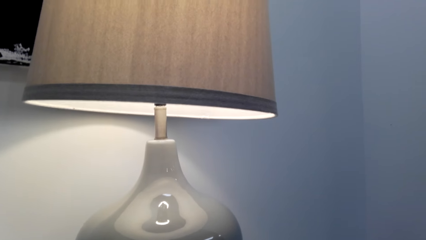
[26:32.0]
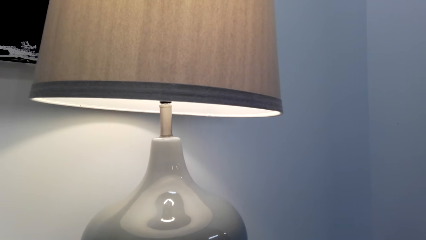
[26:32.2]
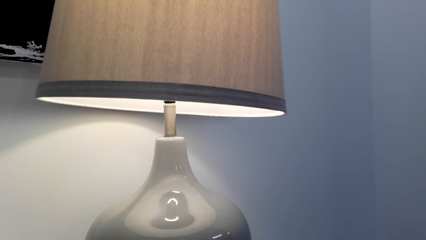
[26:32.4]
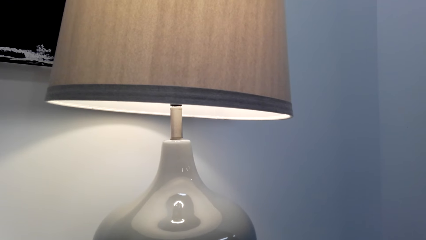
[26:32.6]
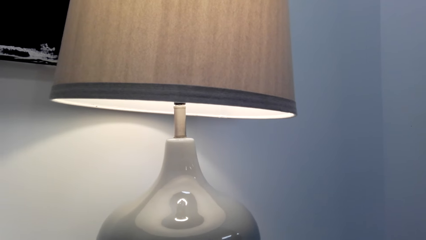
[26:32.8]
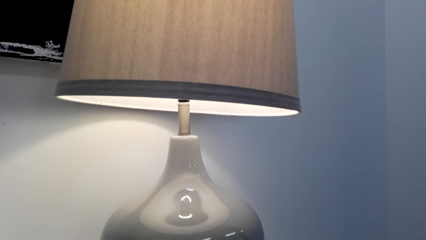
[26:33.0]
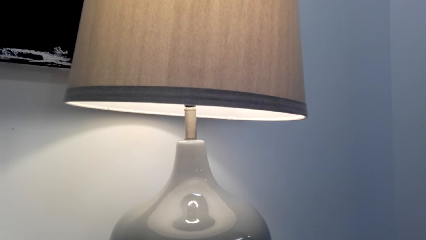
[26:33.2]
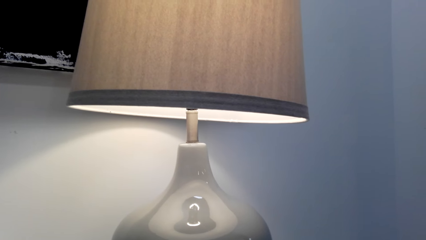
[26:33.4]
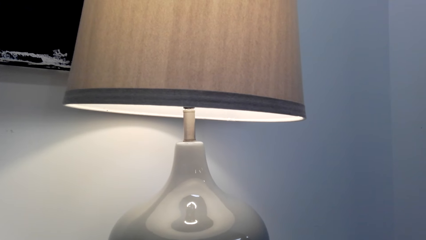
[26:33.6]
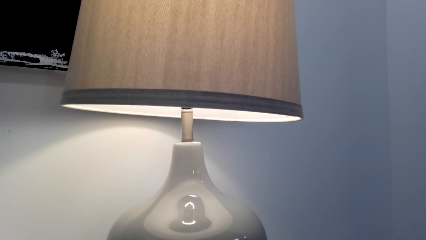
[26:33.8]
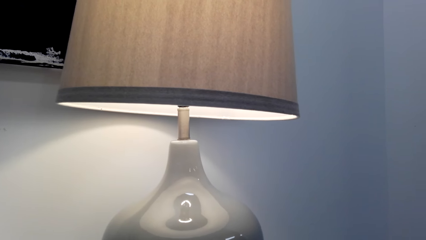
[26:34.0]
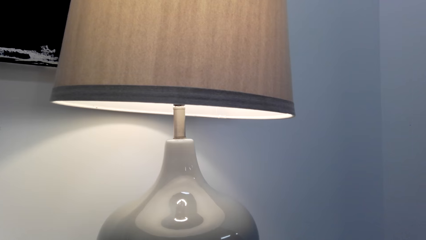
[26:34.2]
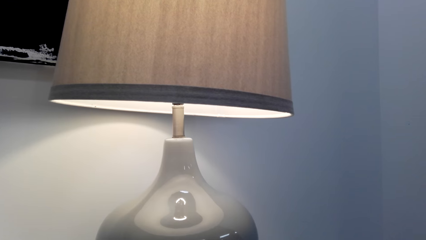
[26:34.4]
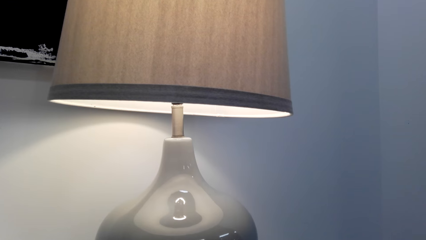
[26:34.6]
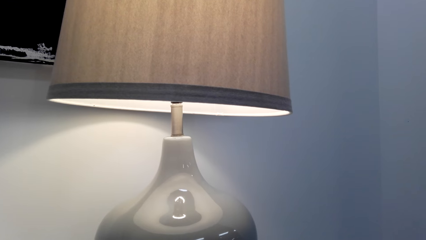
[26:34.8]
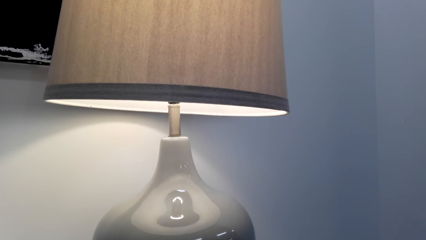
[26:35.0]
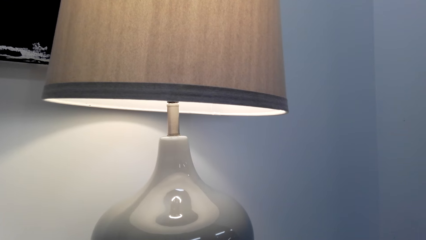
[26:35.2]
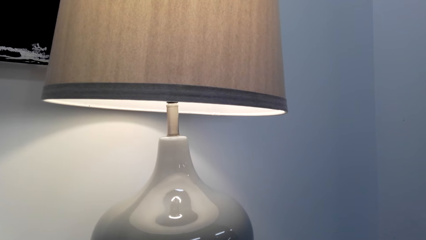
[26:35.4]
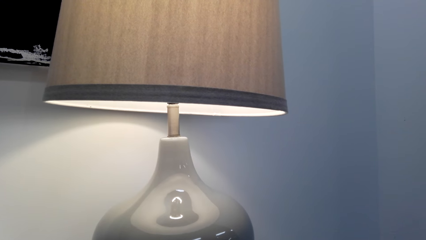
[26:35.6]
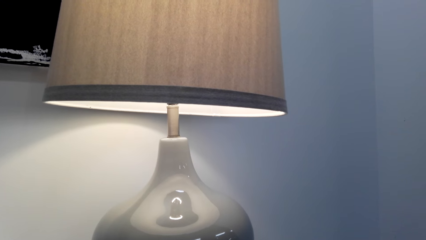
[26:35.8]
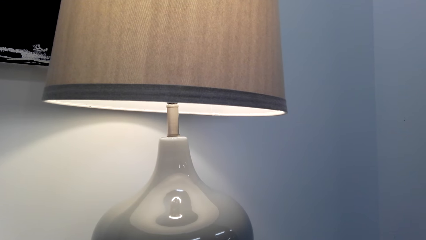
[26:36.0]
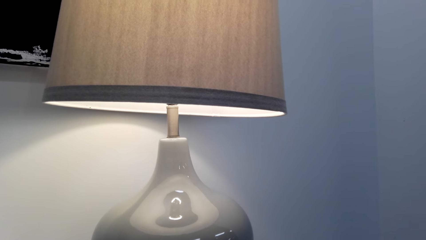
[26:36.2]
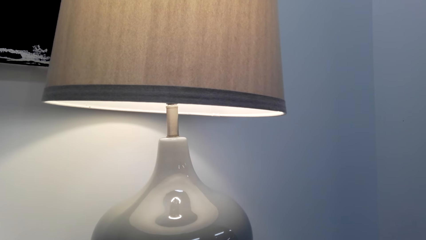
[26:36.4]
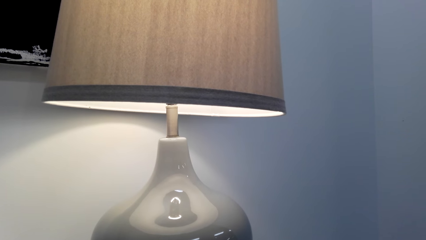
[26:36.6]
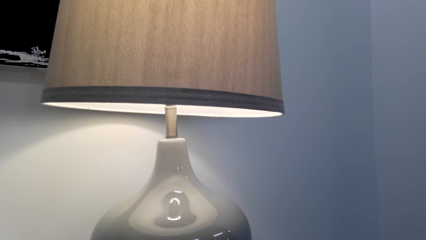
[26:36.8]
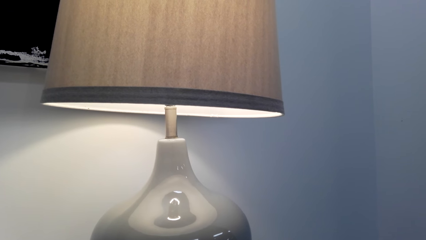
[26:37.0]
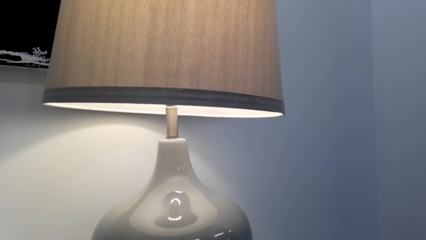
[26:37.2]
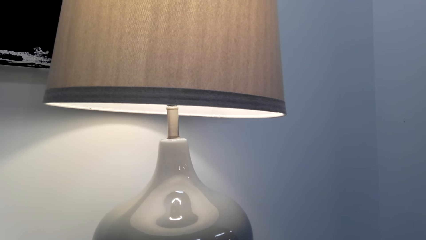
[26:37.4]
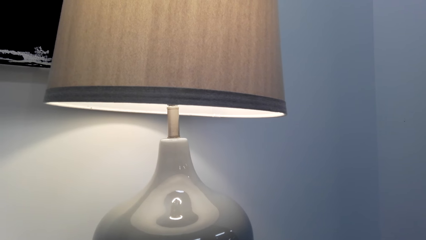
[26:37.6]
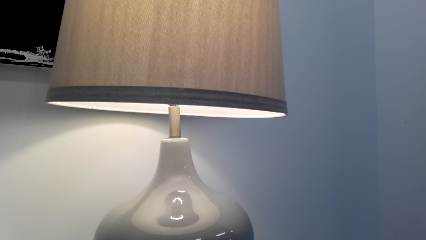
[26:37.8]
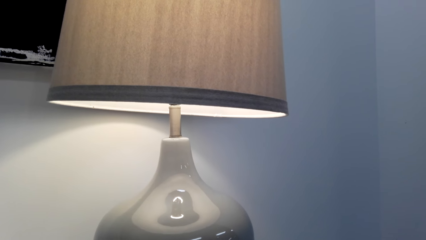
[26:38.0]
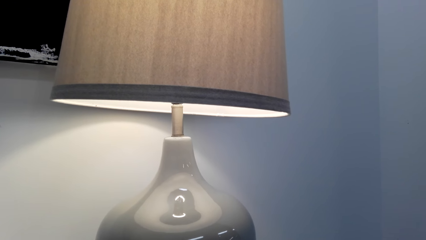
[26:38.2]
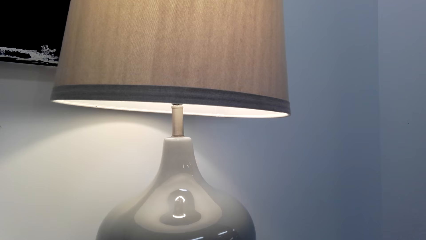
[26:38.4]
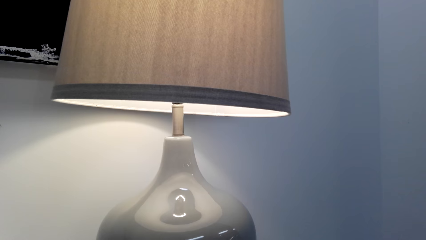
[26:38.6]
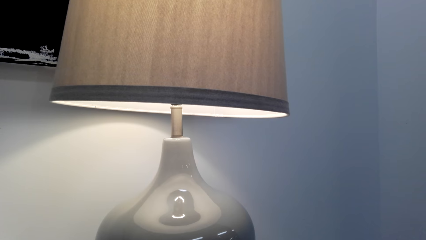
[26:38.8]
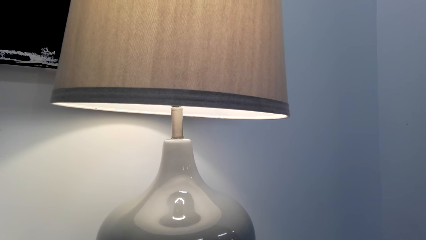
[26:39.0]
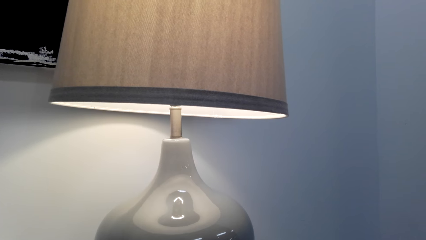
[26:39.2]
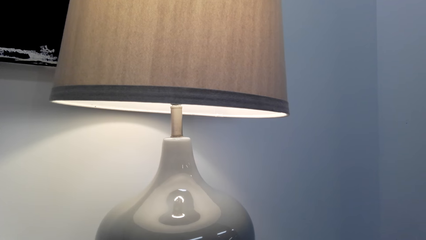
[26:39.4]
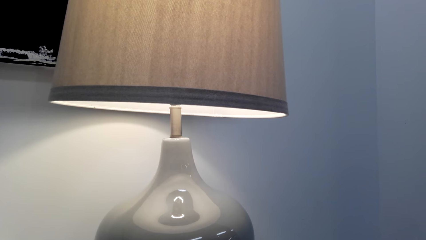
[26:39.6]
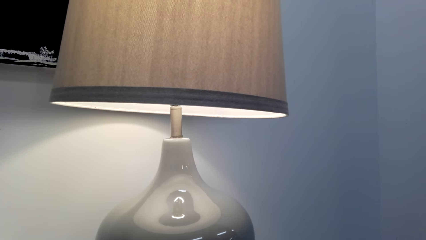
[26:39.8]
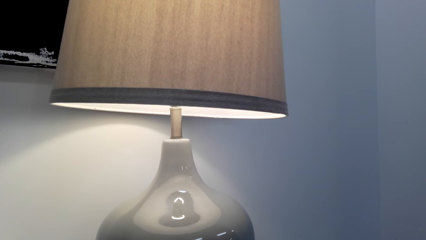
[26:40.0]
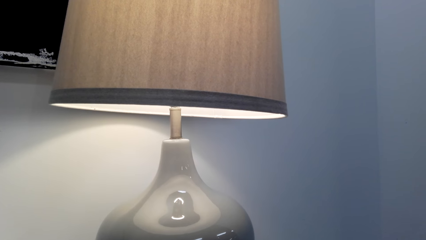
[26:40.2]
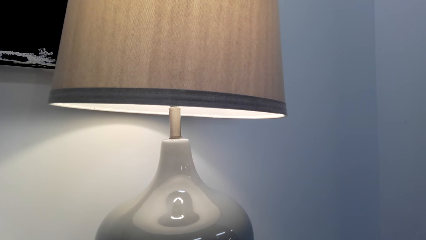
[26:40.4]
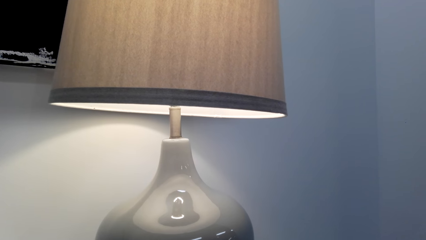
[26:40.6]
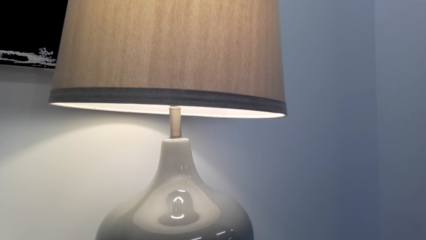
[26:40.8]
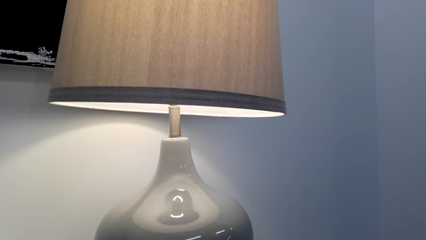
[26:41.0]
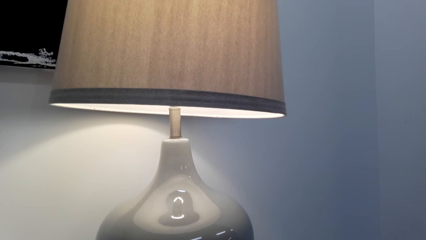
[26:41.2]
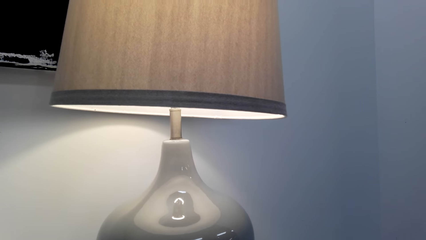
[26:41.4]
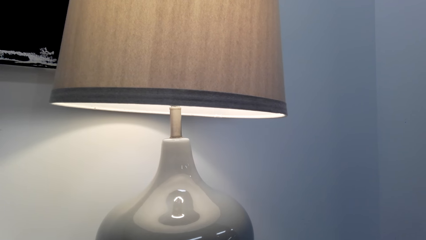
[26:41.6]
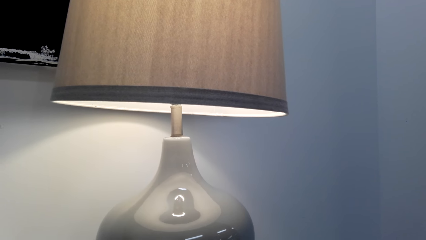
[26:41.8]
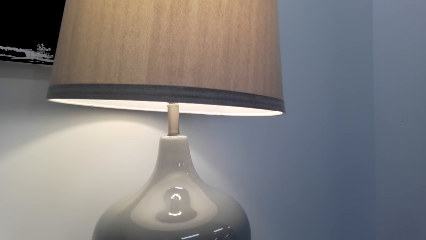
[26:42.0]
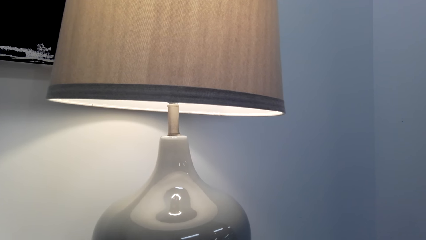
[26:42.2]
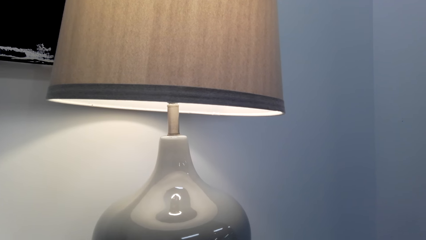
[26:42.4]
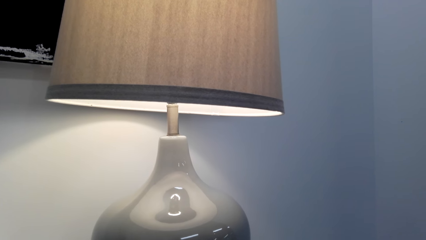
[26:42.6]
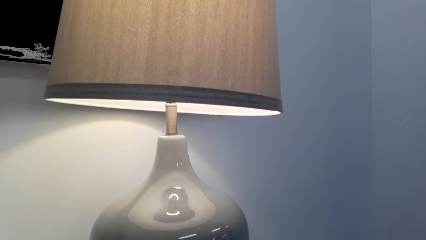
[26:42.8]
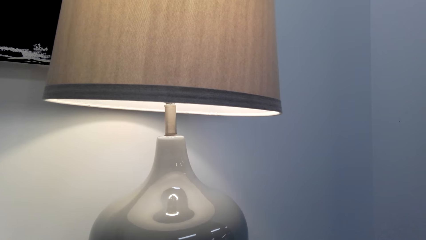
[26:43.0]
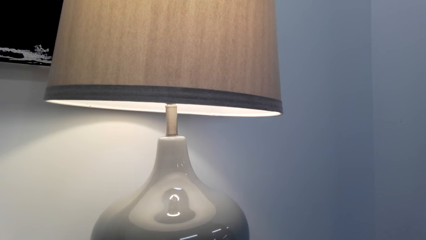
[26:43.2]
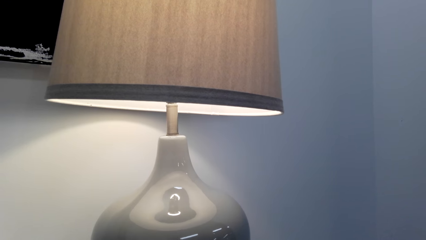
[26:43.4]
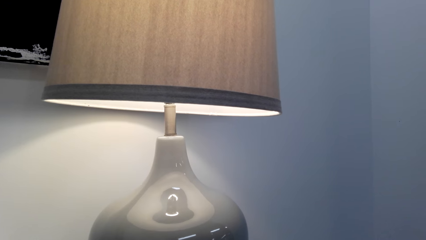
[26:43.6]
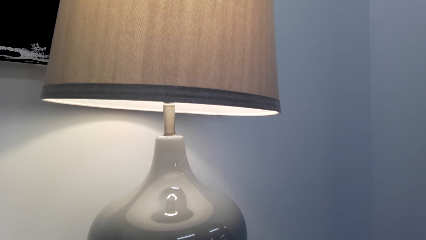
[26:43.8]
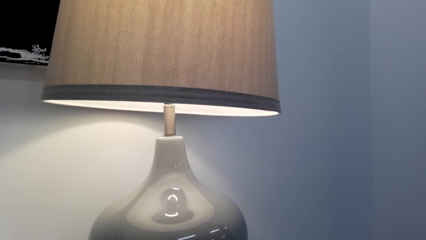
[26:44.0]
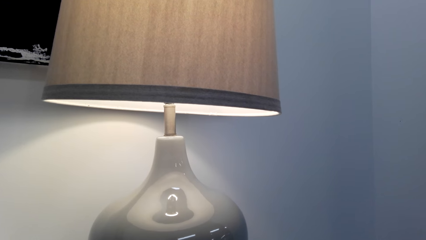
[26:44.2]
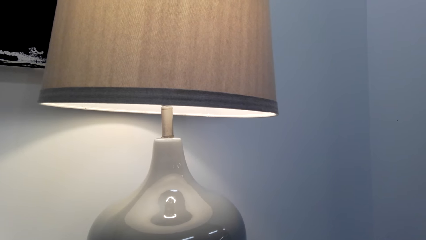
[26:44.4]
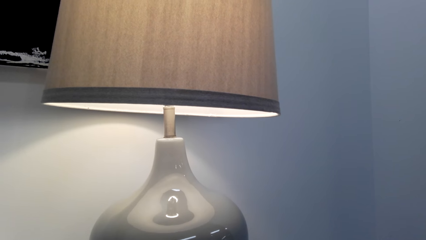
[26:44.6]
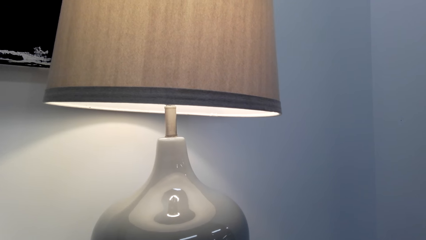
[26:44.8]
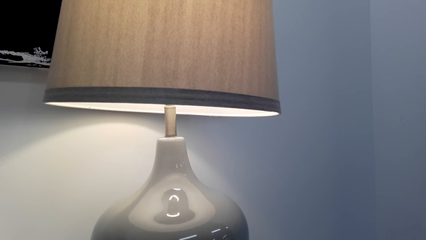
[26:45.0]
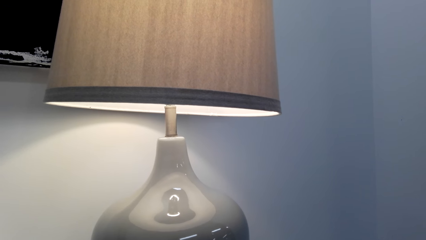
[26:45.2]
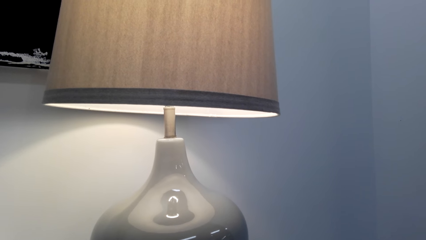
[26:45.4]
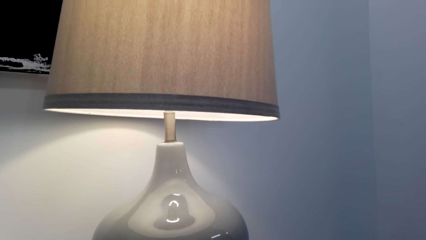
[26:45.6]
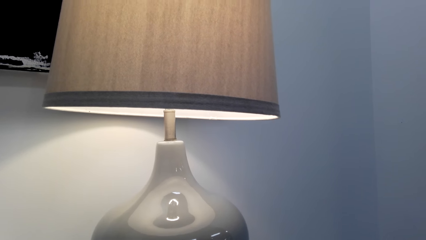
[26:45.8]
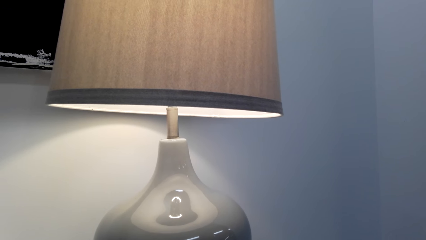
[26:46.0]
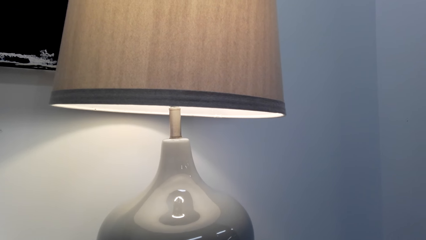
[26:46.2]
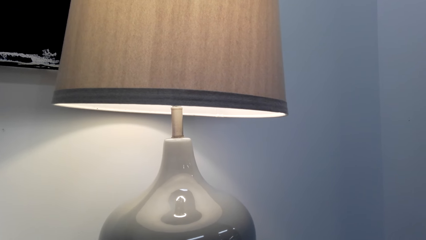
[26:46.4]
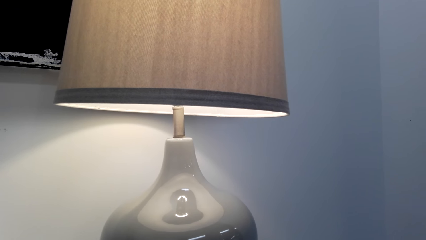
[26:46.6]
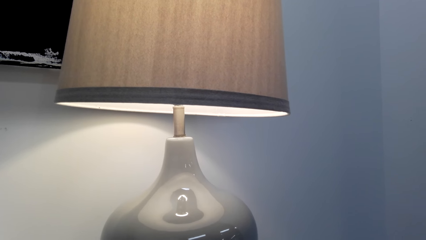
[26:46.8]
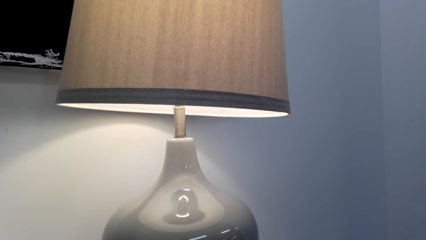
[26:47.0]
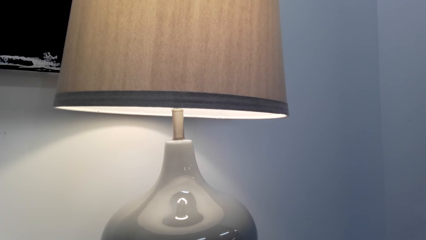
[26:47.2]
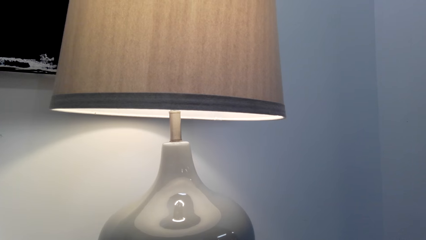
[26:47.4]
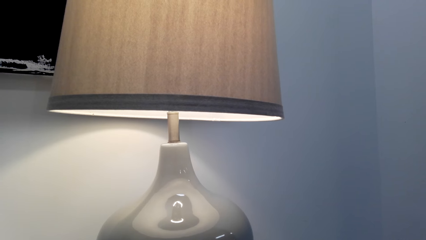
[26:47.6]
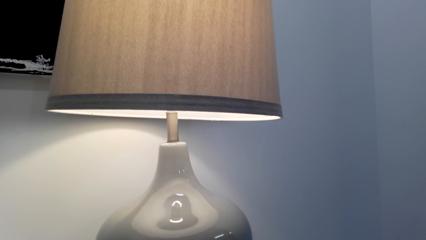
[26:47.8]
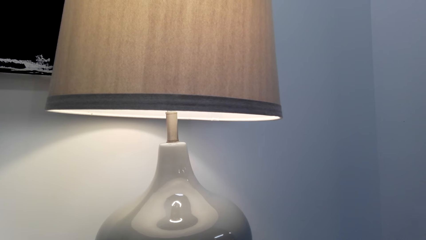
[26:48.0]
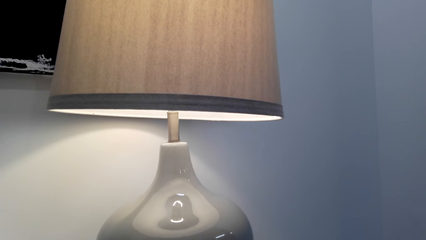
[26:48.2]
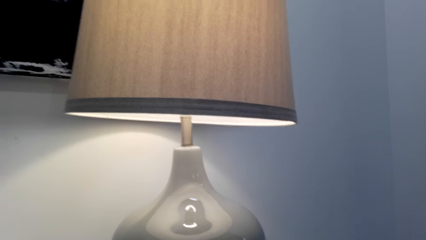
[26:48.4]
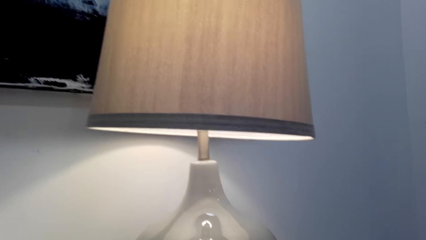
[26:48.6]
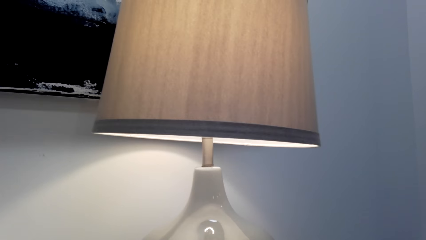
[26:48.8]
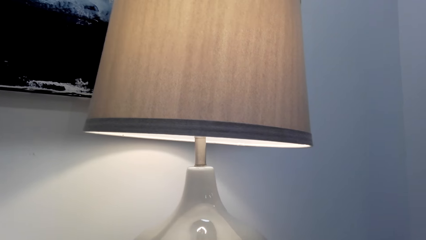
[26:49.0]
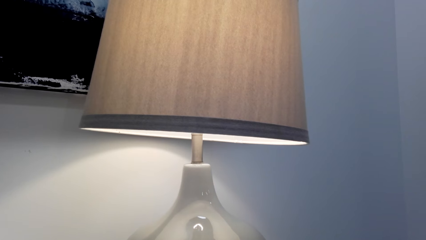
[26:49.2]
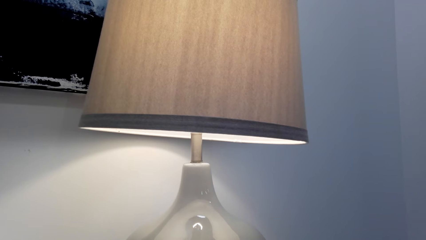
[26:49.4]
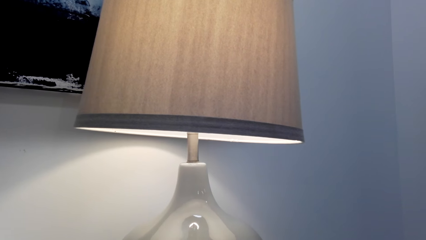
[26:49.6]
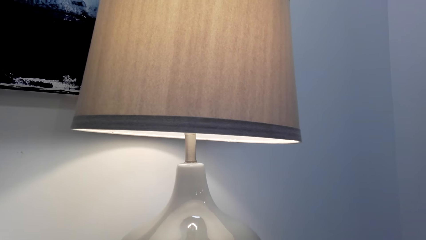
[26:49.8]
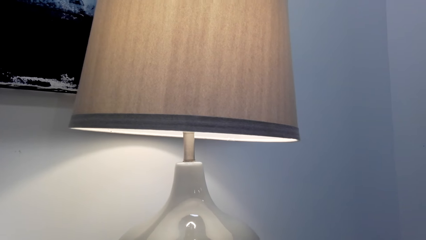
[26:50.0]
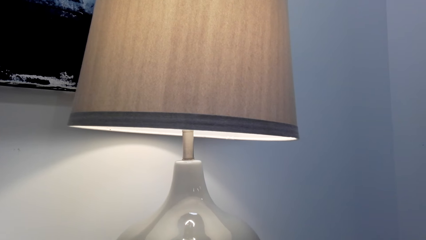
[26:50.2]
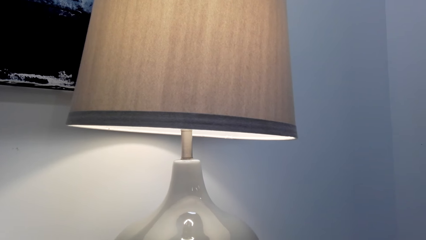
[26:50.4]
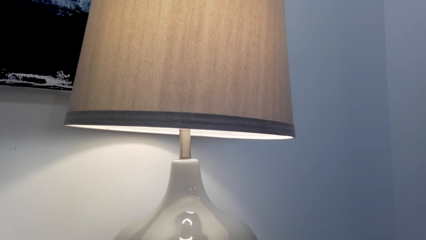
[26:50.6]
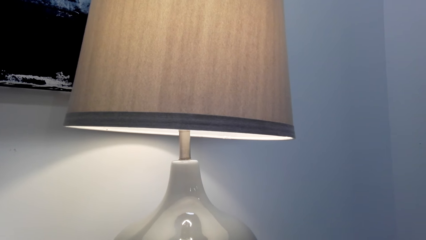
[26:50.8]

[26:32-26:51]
A person speaks to the camera wearer.
